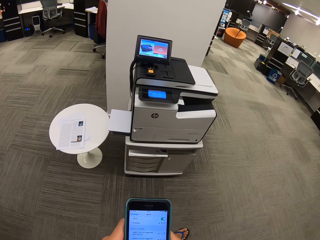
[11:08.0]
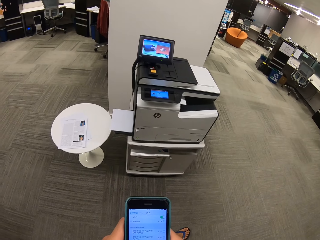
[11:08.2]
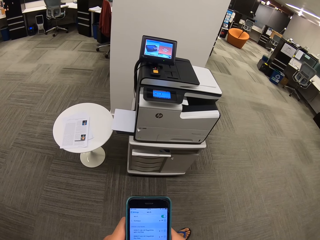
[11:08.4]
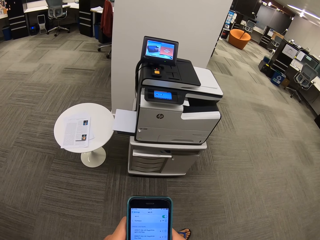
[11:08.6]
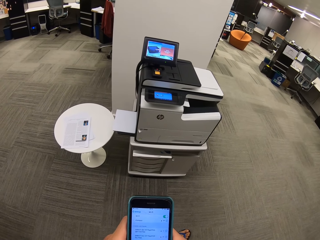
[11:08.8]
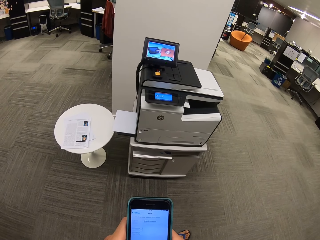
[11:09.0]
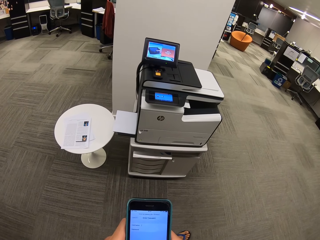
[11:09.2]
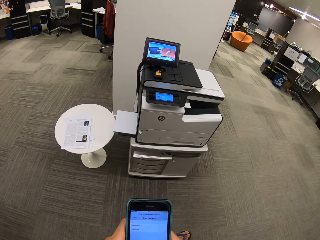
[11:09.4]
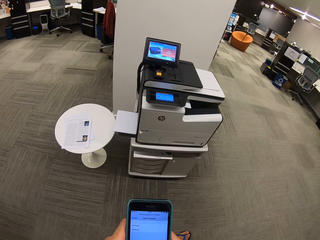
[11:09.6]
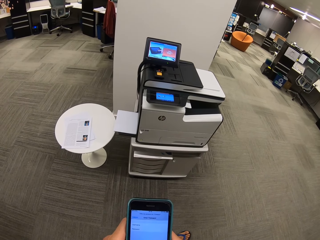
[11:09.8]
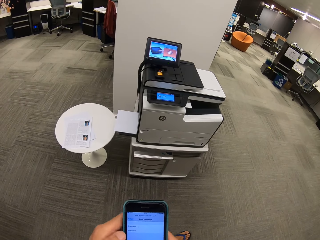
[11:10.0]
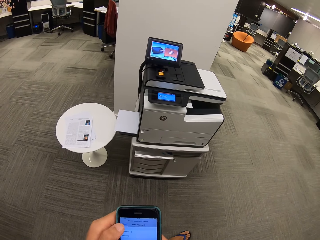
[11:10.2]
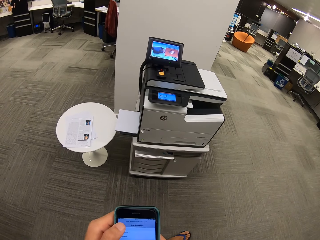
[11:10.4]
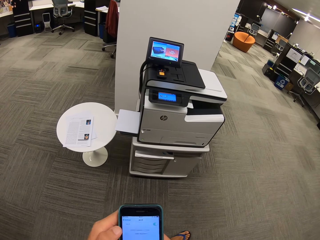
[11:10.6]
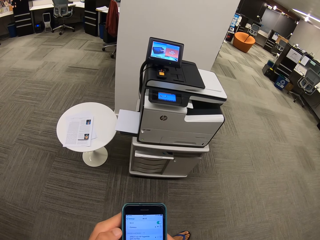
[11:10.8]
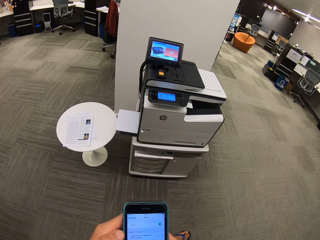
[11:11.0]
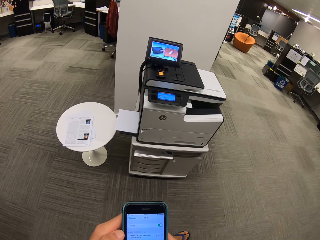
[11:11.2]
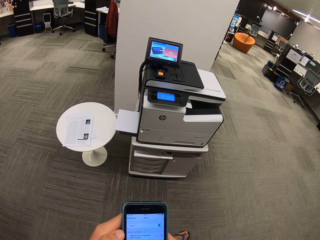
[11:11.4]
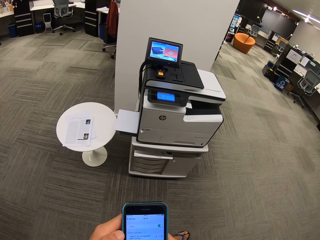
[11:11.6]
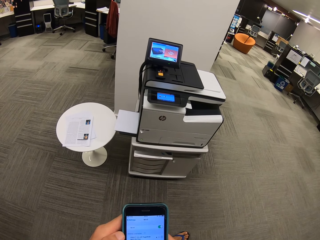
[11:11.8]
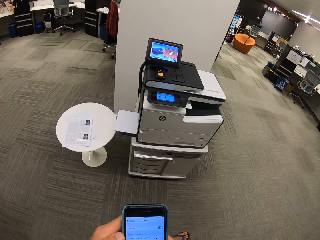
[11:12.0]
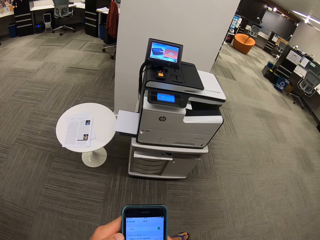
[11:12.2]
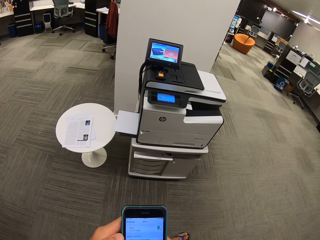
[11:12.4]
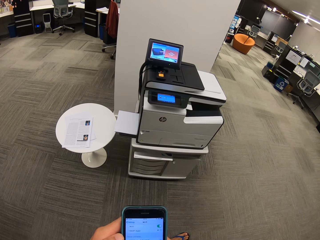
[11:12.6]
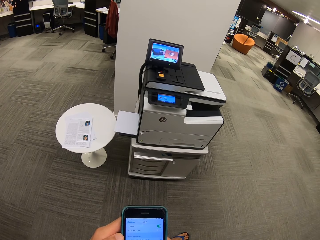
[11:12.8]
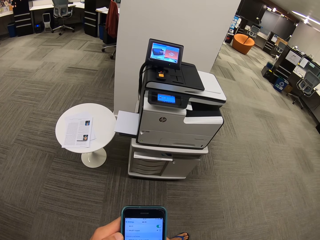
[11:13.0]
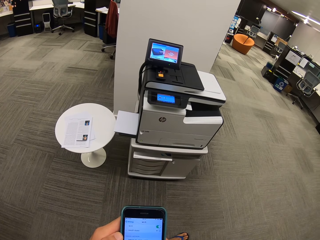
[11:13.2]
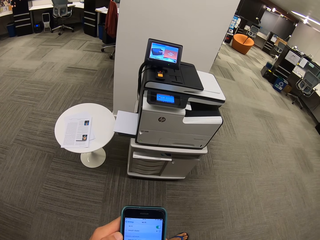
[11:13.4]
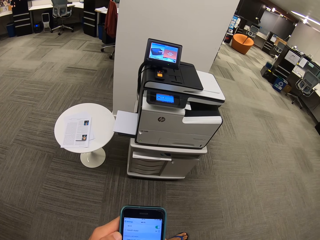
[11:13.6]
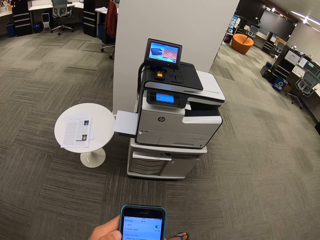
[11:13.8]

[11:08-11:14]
The camera wearer dials the phone.

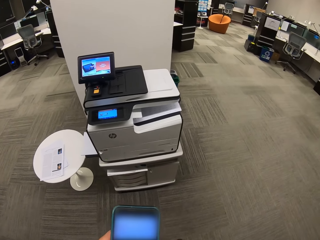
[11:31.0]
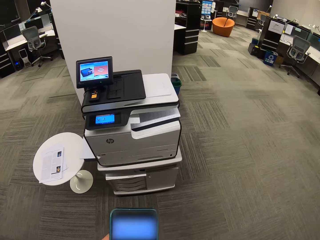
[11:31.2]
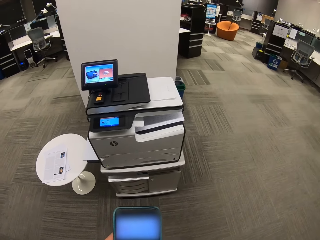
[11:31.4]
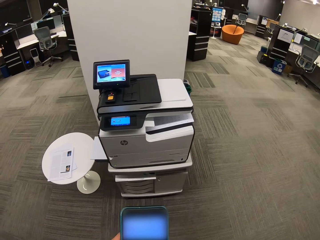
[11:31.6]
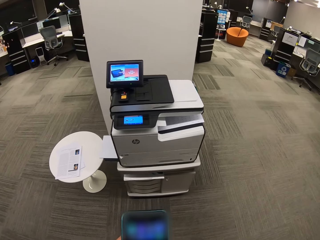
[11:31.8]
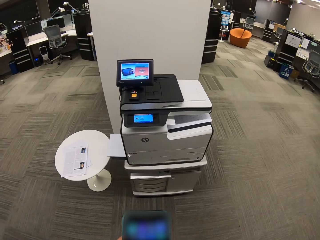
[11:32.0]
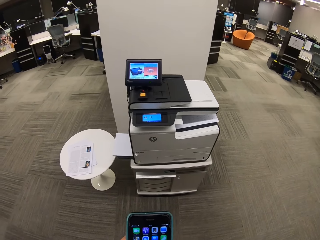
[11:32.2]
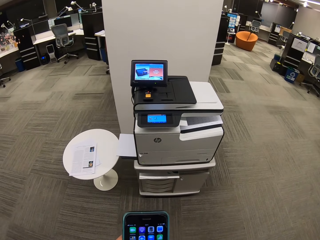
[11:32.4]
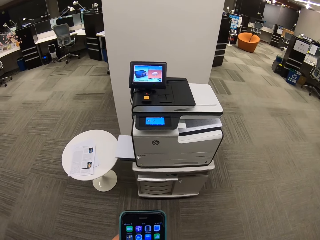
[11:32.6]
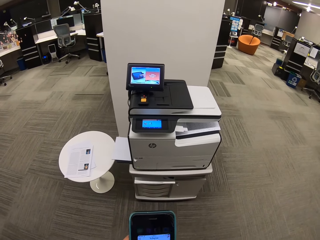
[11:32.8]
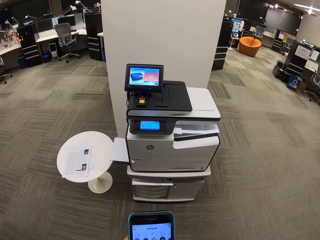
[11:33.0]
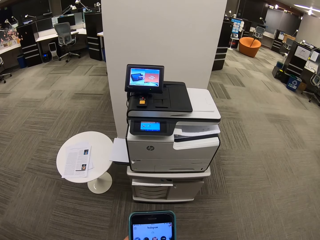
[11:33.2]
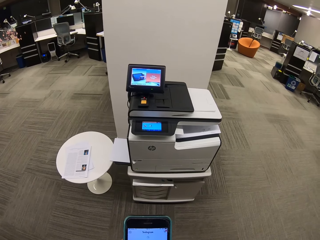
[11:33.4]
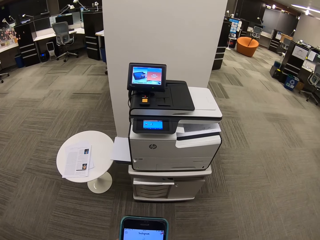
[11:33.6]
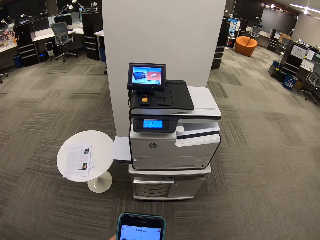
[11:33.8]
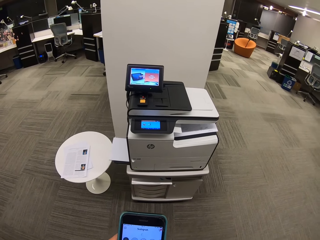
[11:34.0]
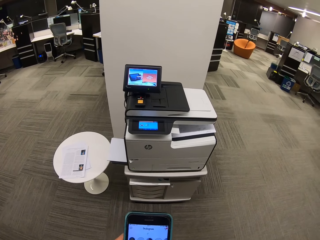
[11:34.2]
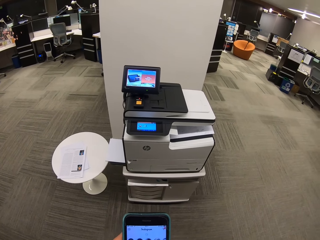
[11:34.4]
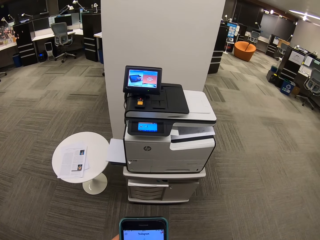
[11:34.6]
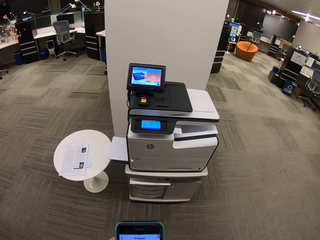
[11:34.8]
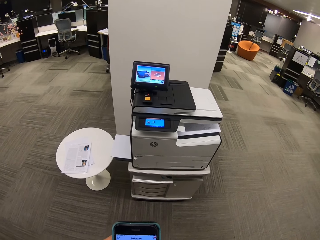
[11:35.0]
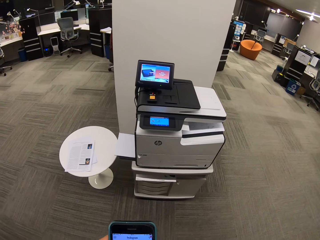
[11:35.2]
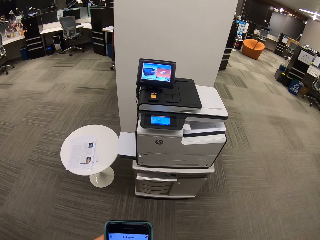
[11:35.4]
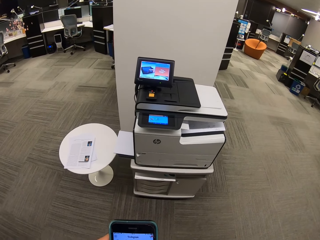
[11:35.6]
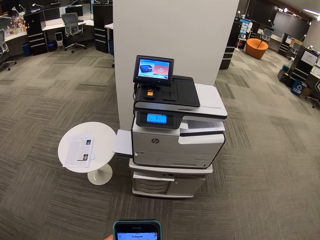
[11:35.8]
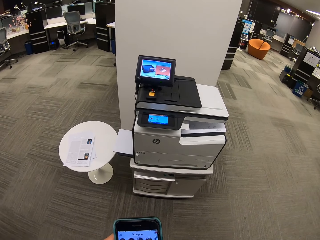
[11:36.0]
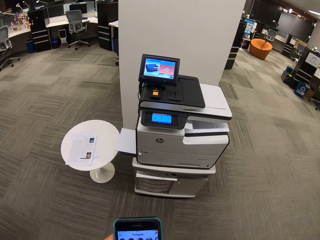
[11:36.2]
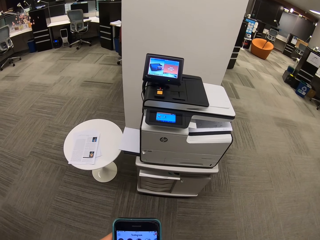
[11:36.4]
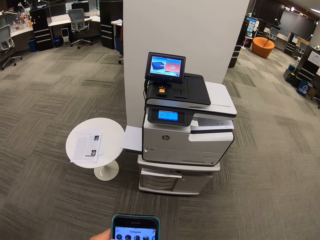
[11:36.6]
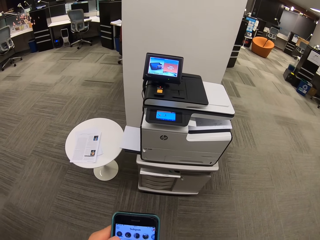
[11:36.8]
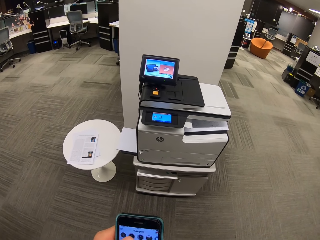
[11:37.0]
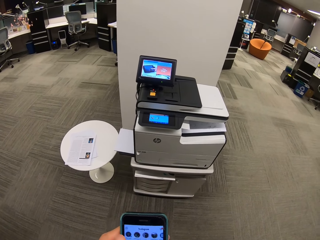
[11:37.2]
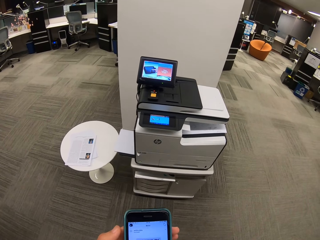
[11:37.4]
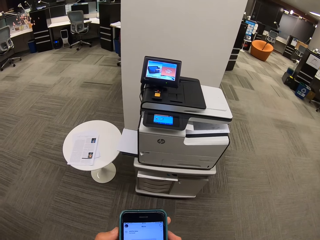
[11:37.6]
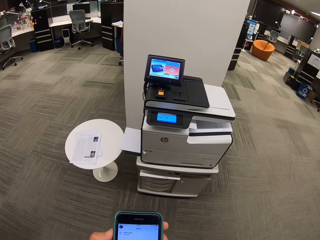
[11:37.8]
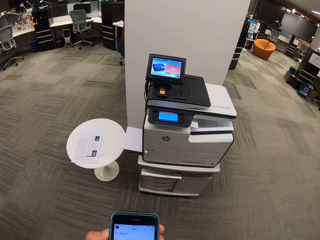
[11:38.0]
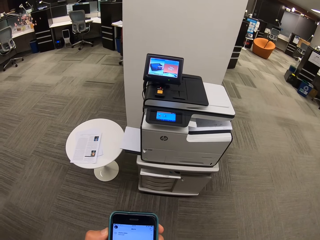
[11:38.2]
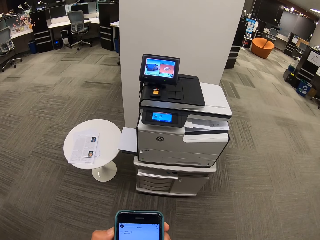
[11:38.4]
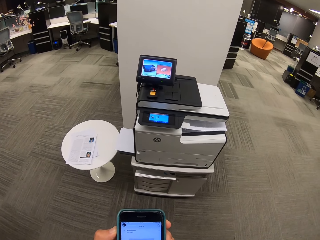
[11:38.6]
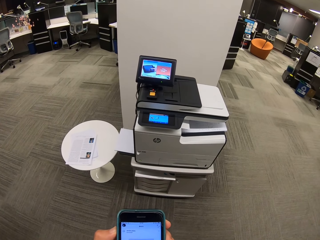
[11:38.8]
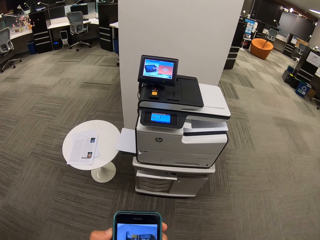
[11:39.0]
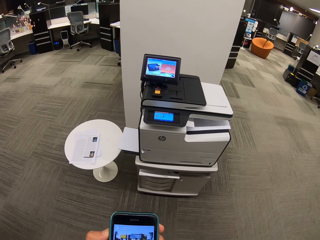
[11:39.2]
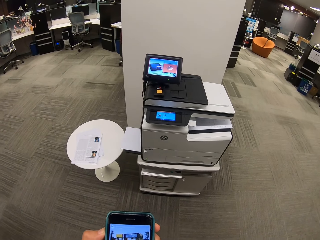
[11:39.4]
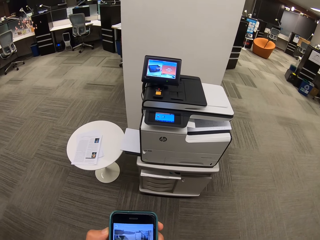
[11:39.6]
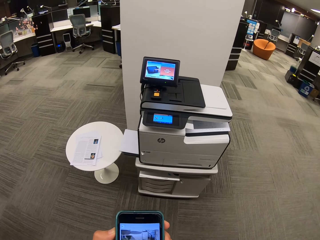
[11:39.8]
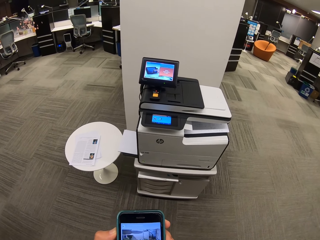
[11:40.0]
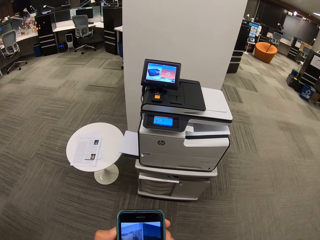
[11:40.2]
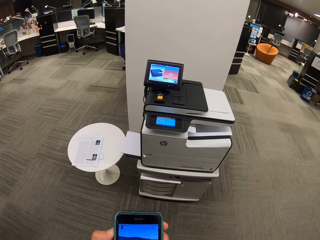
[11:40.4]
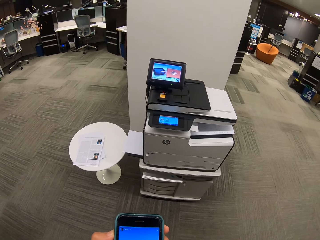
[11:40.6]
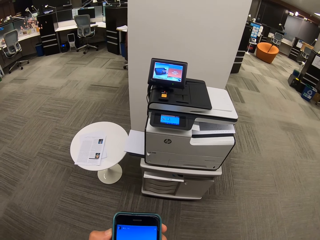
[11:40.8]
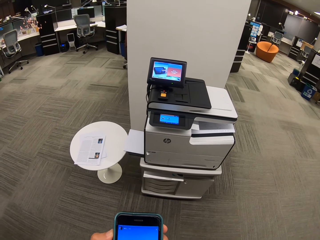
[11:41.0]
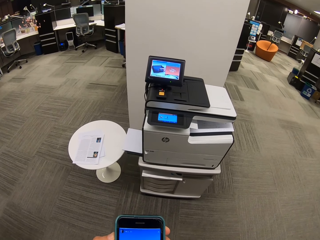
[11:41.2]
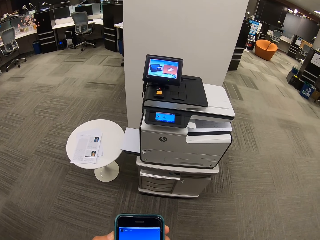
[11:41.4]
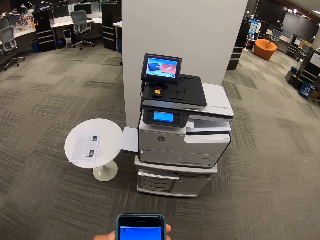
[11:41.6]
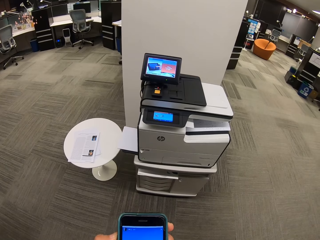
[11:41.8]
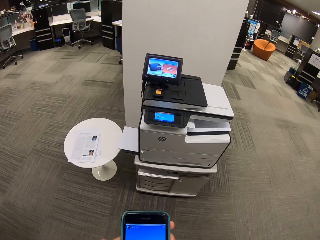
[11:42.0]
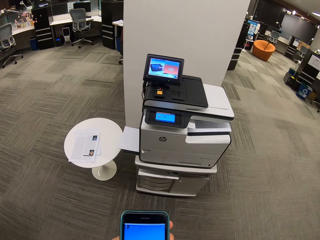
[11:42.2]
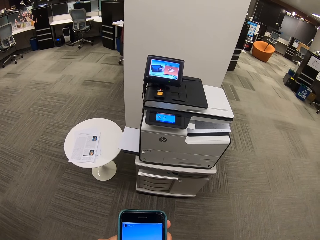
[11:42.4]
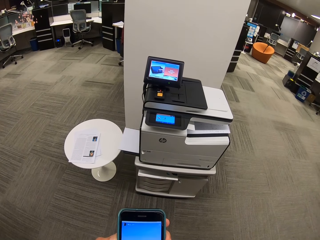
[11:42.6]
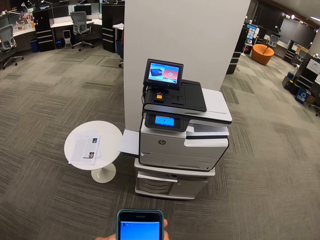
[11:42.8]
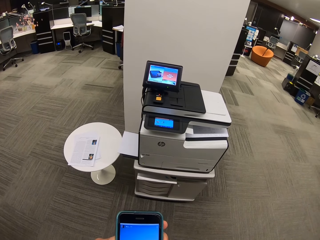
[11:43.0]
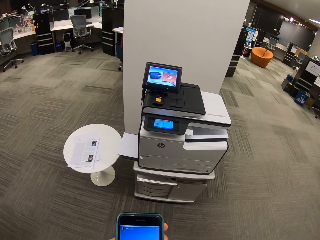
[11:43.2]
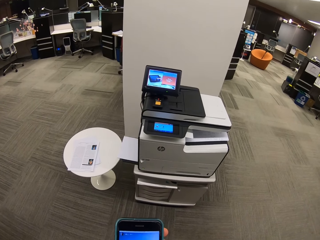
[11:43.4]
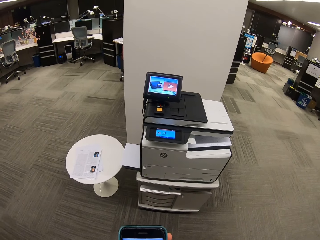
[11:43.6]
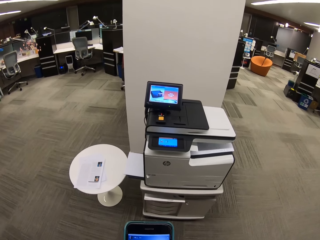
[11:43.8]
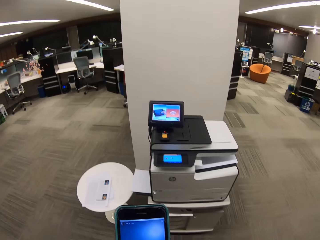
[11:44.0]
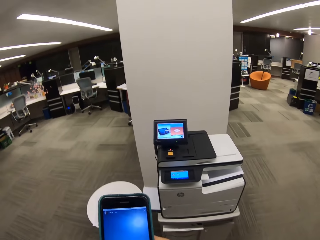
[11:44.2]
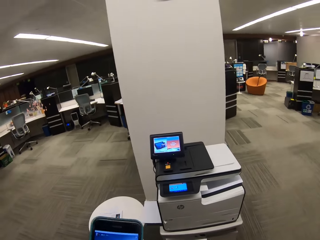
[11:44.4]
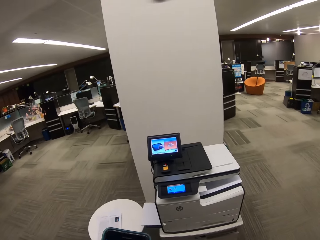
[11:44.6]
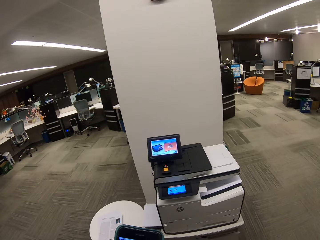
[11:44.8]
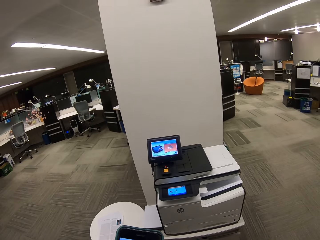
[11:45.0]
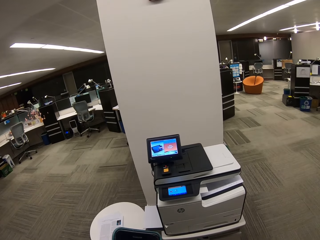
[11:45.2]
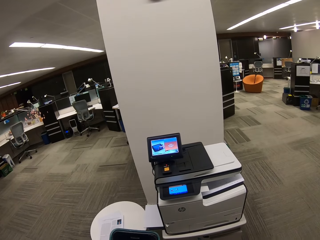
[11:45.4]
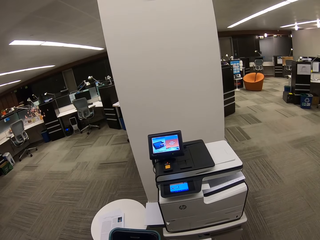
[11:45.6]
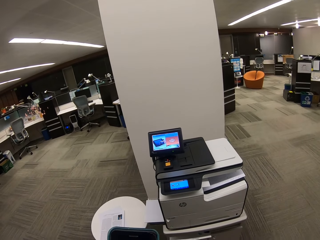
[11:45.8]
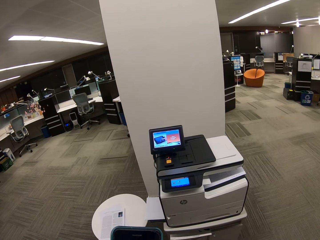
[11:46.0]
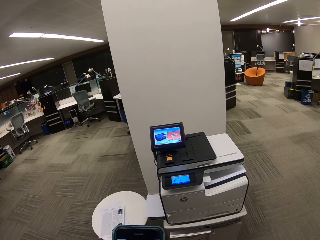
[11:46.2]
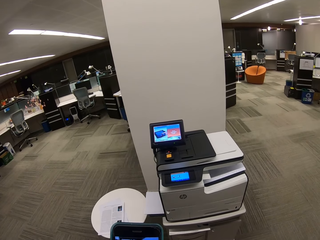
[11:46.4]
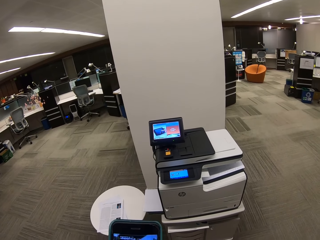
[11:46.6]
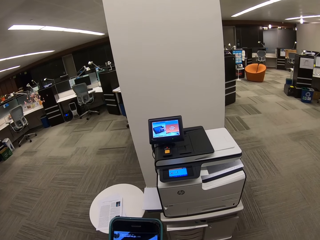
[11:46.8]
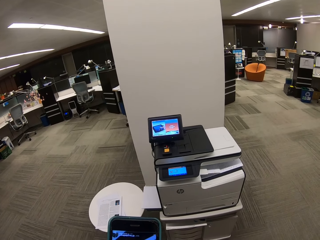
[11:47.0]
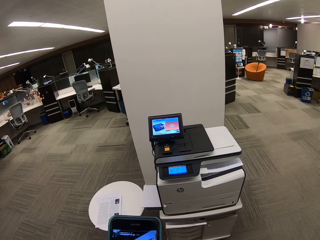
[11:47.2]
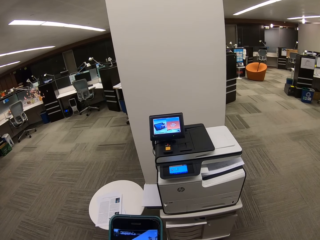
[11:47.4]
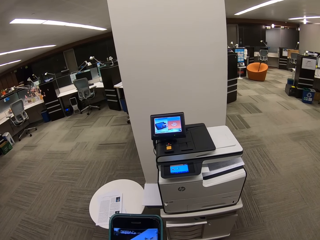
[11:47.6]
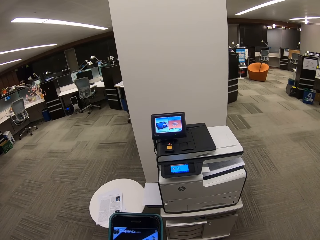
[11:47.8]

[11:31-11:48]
The camera wearer dials the phone. They dial the phone repeatedly.
